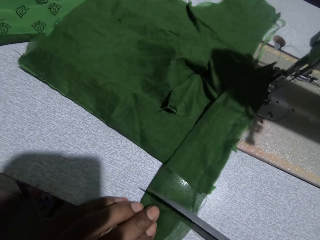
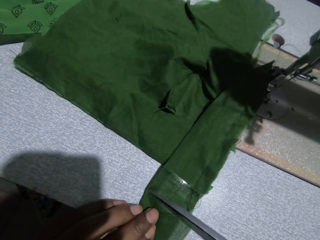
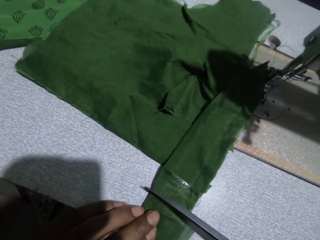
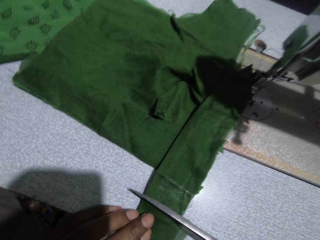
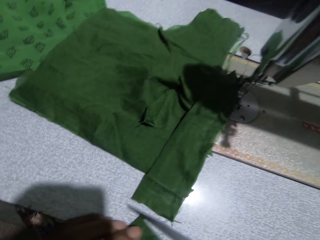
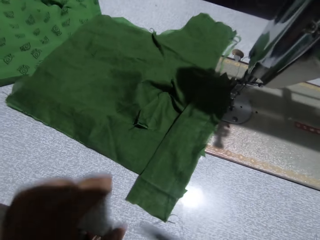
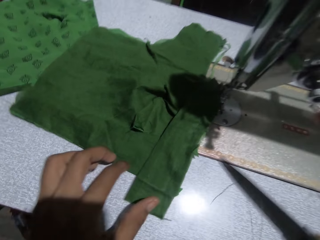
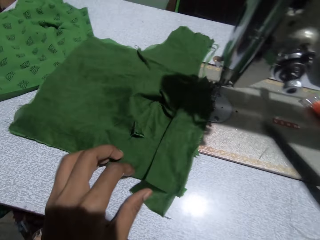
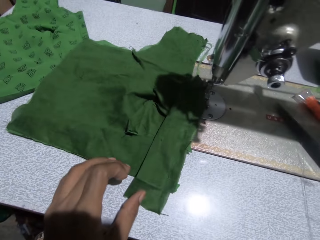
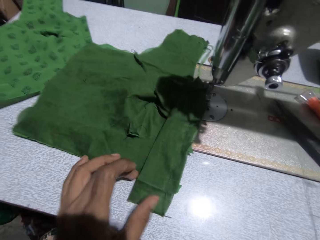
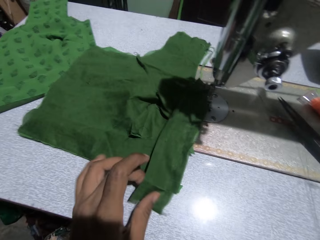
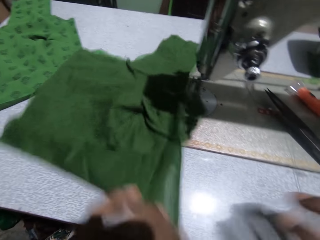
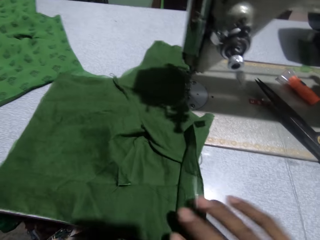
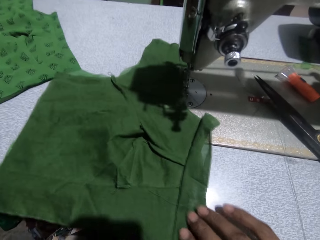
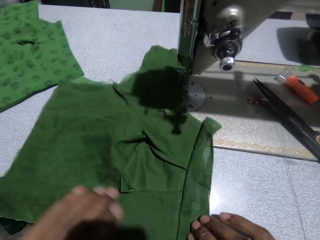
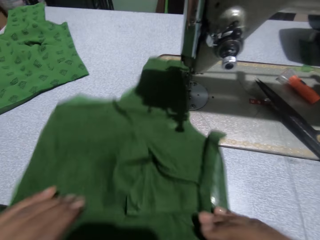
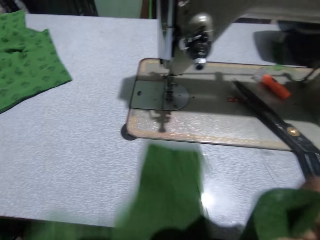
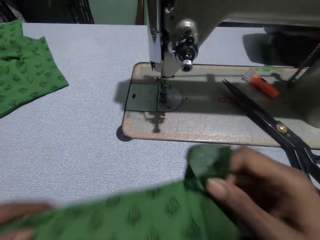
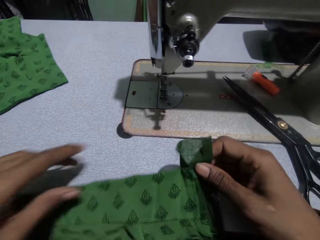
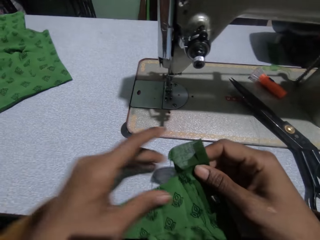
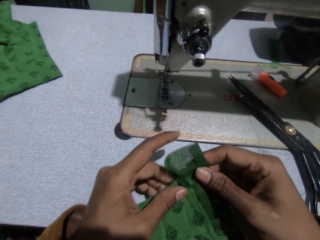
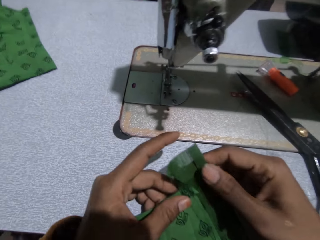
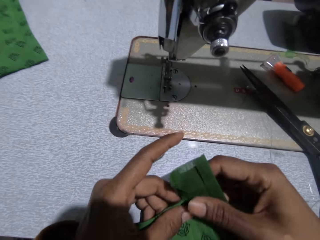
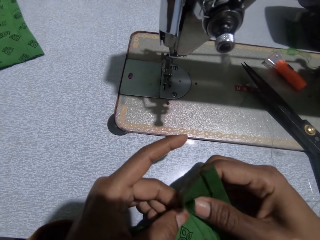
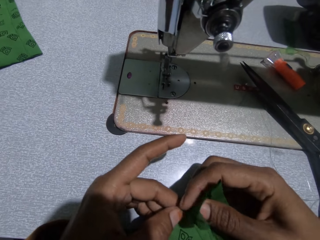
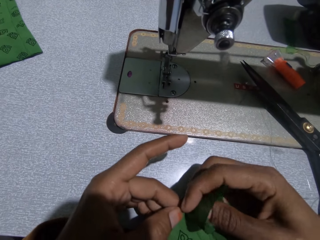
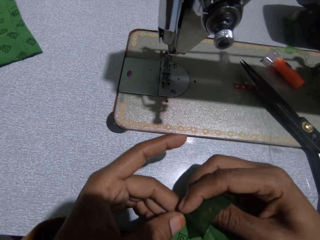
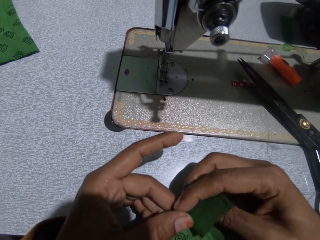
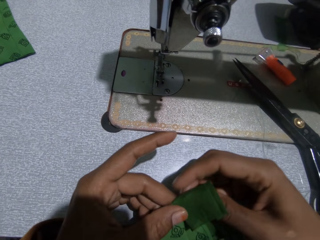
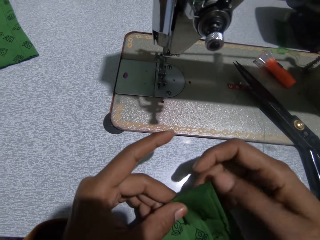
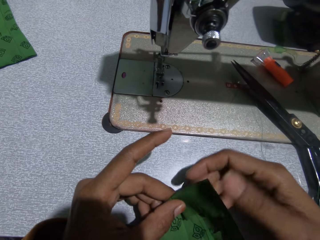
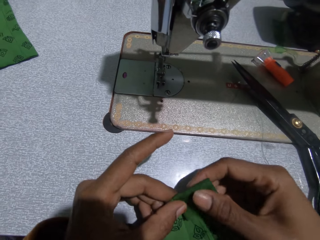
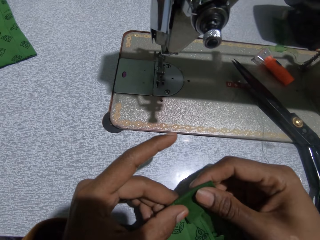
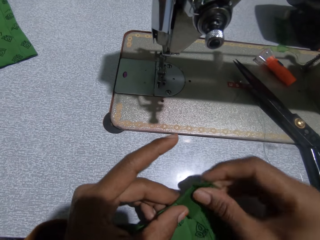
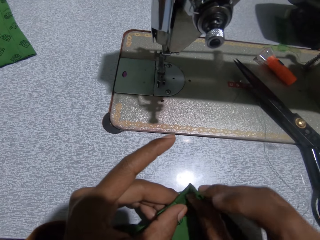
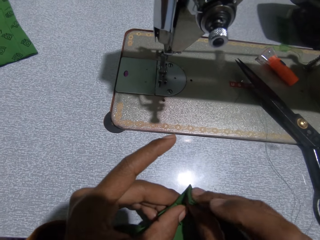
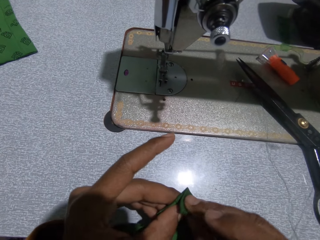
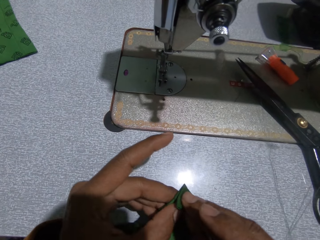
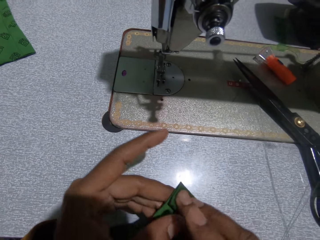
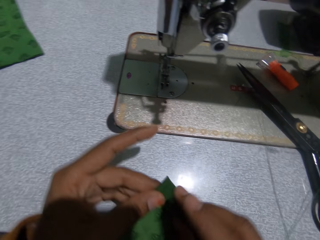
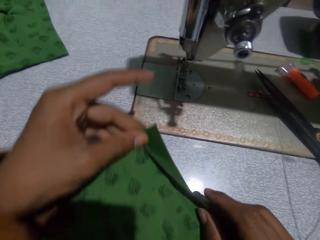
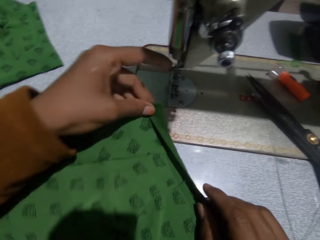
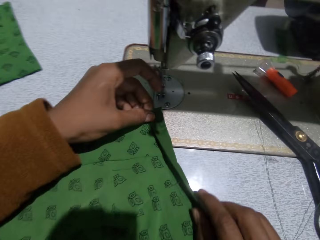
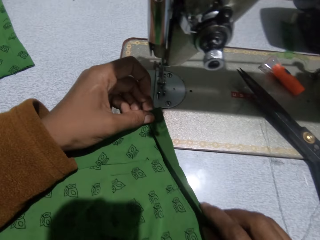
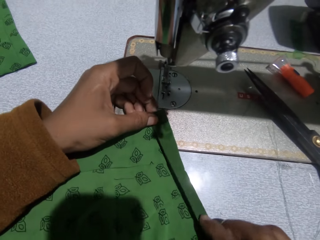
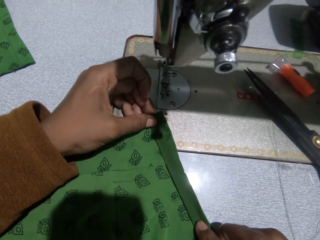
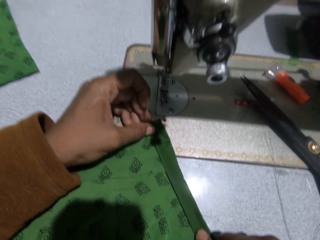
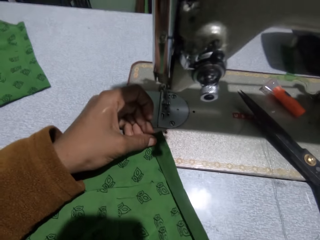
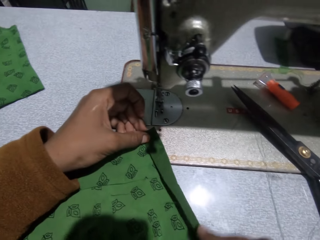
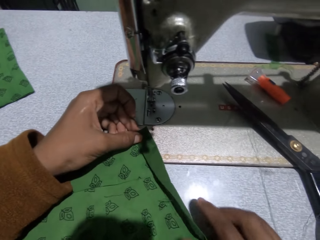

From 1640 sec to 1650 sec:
The camera wearer cuts the piece of cloth with the scissors in her right hand. She puts the scissors on the sewing machine. She adjusts the piece of cloth on the sewing machine. She moves the cloth. She folds the cloth.

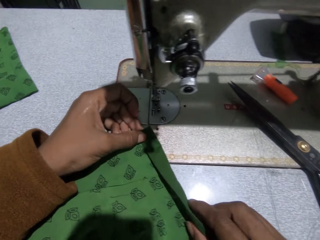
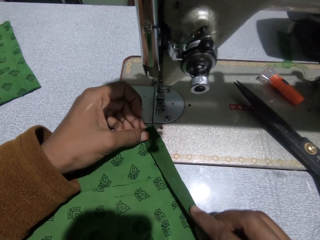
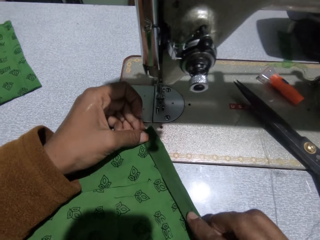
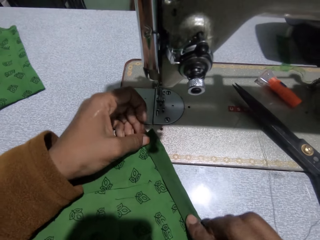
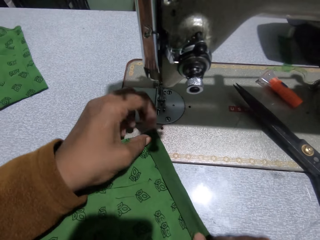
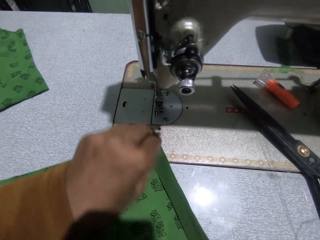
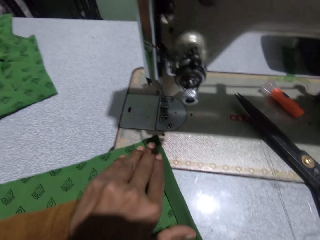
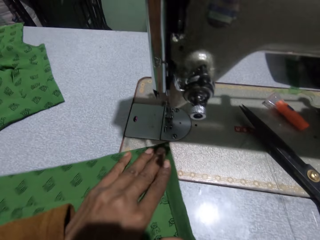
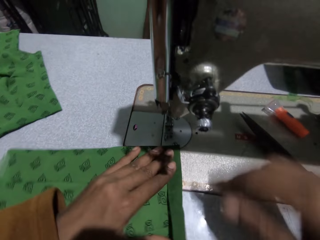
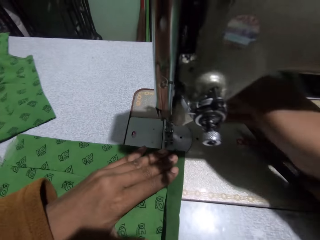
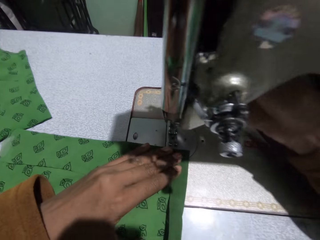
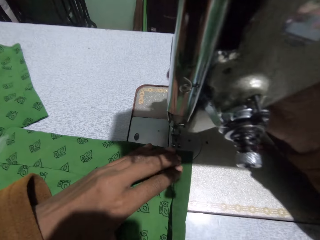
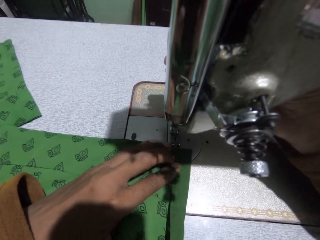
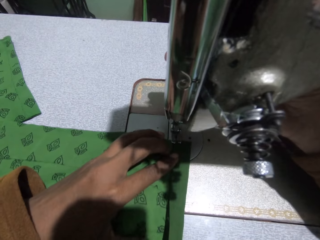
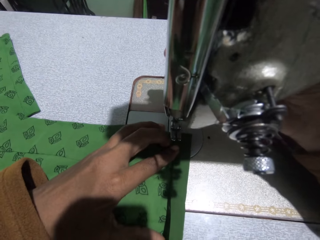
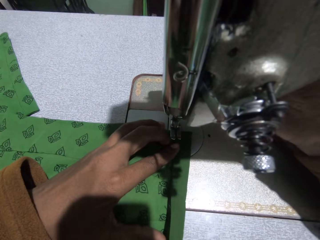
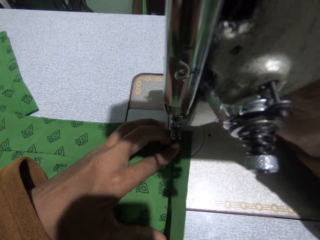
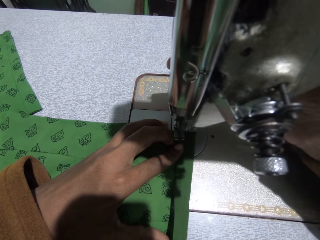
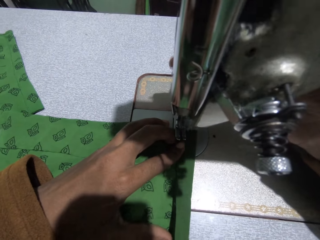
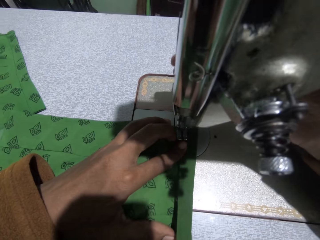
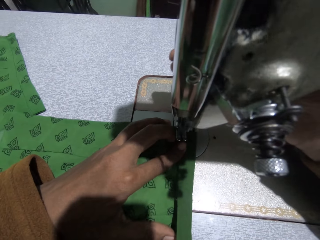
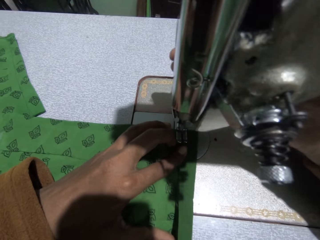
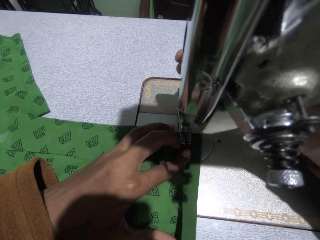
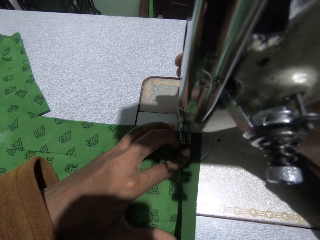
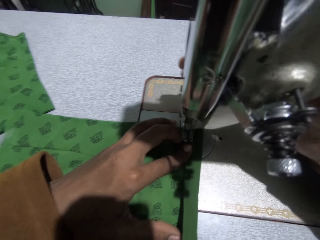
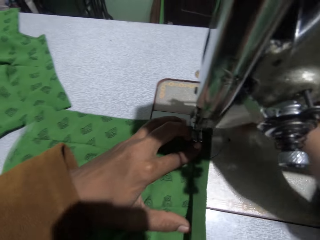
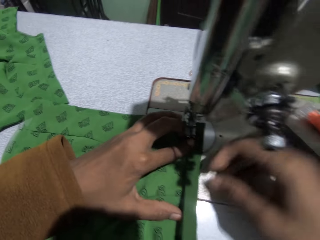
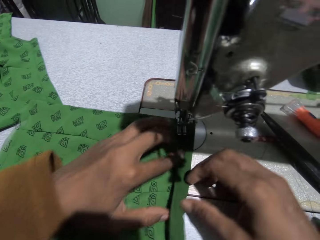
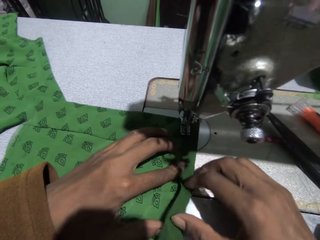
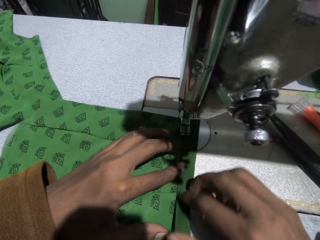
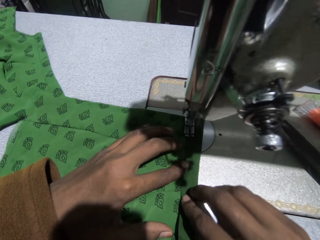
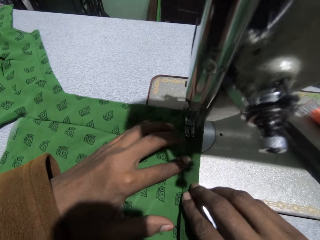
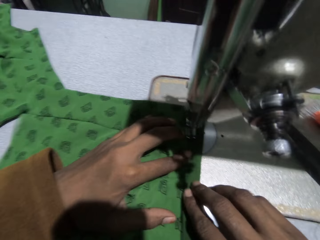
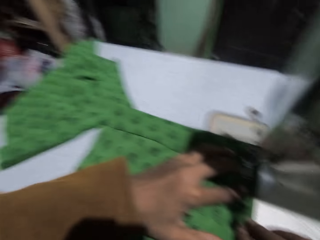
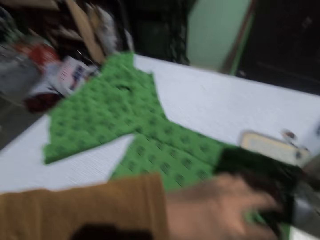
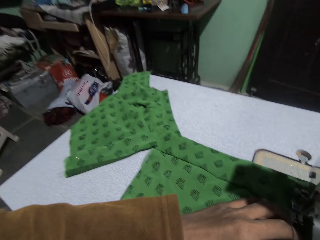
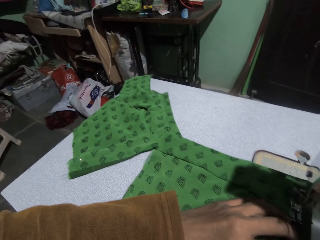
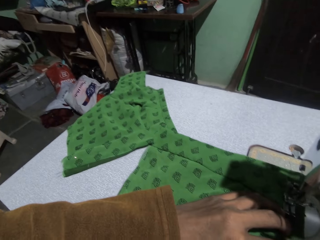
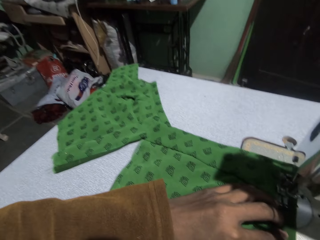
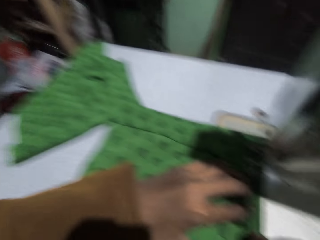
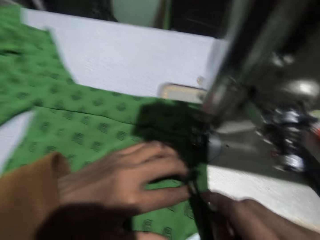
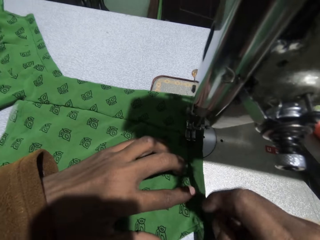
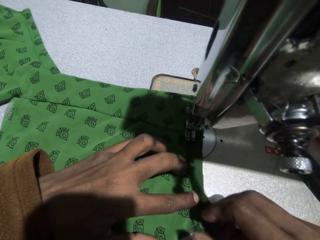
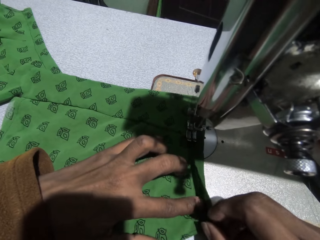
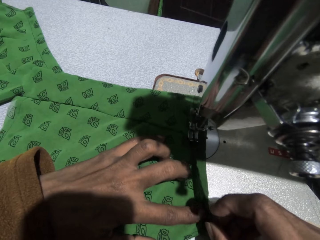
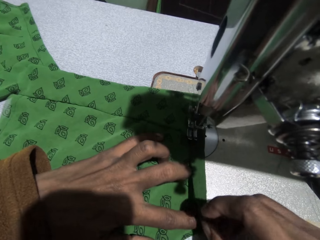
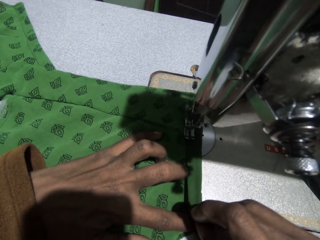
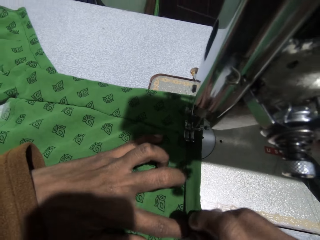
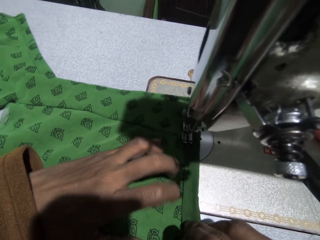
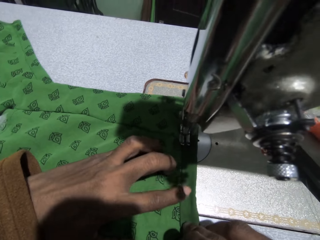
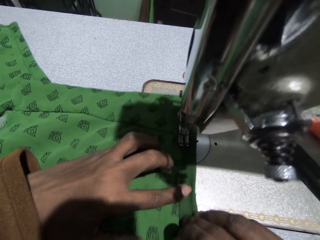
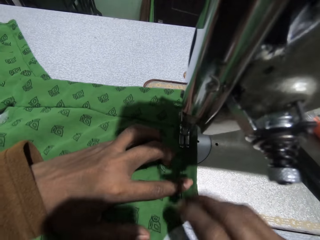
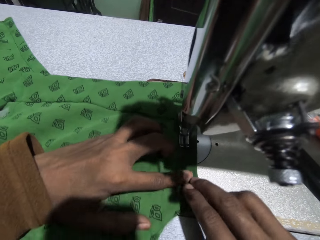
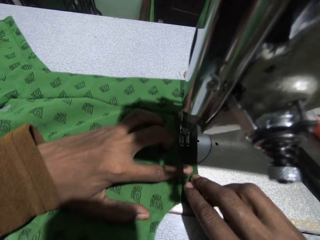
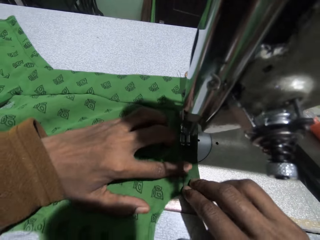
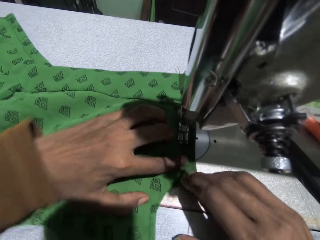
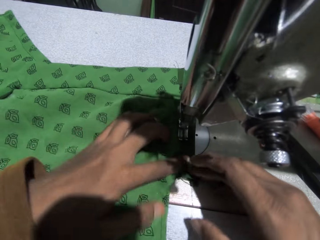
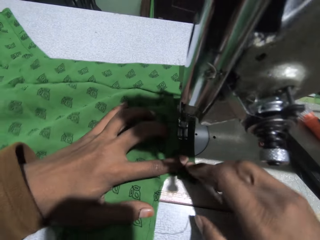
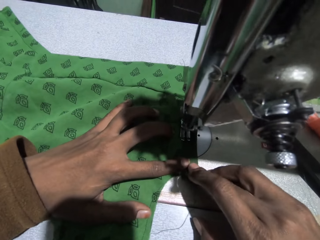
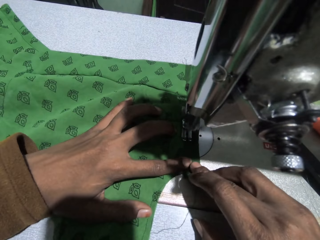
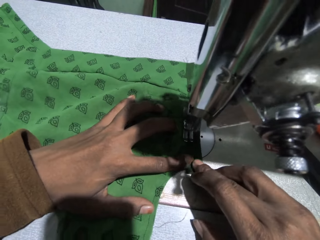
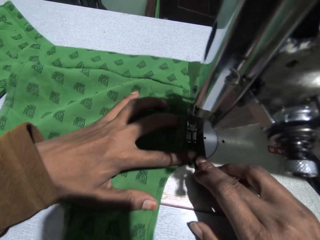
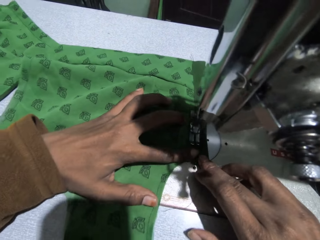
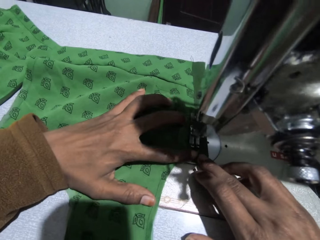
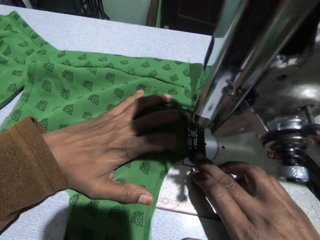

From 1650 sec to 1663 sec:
The camera wearer sews the piece of cloth with the sewing machine. They hold the piece of cloth on the sewing machine. They sew the piece of cloth with the sewing machine.
